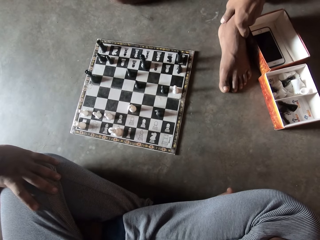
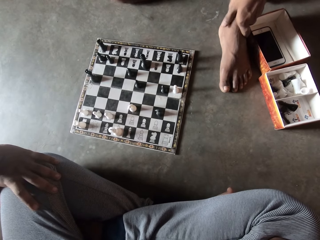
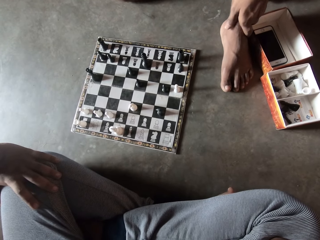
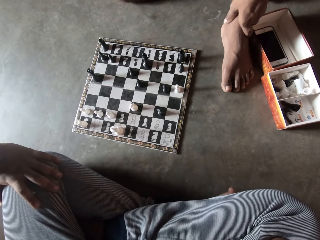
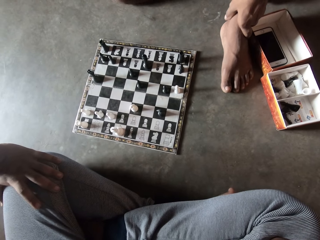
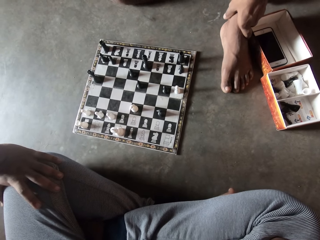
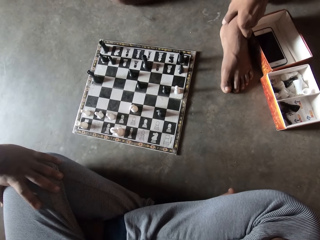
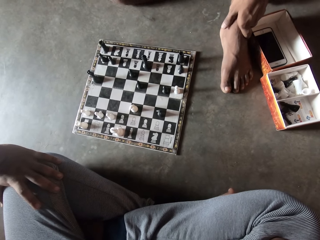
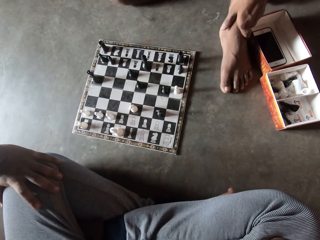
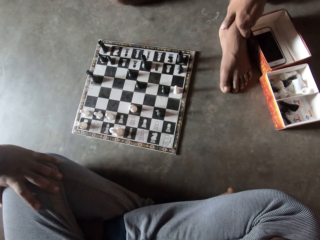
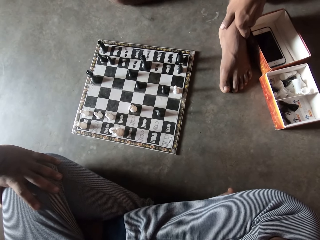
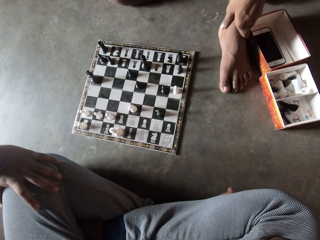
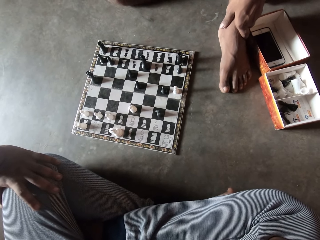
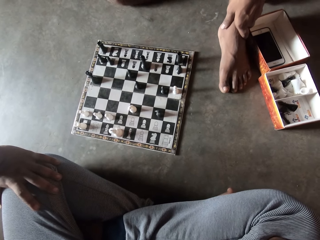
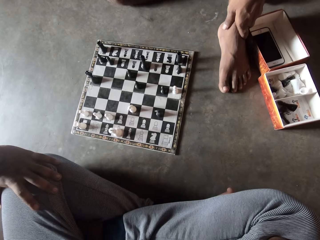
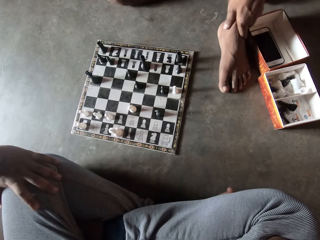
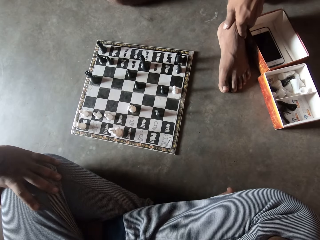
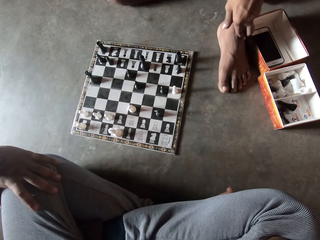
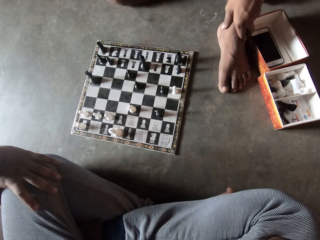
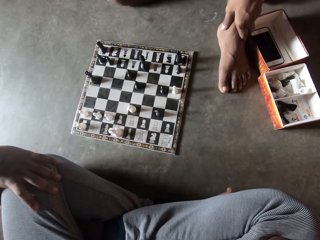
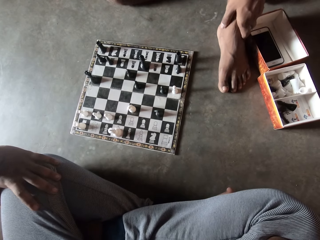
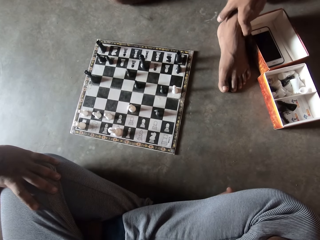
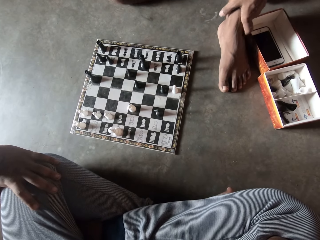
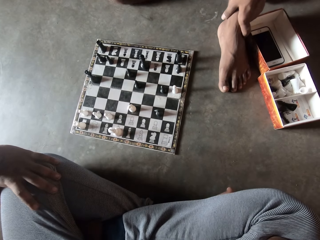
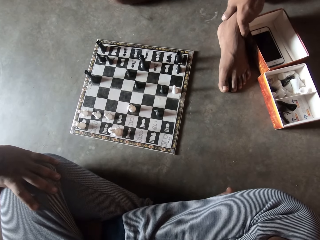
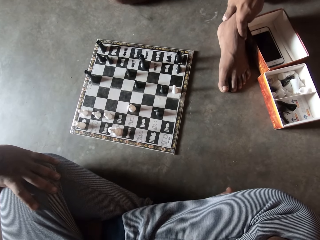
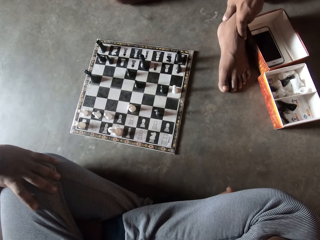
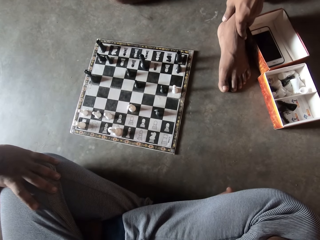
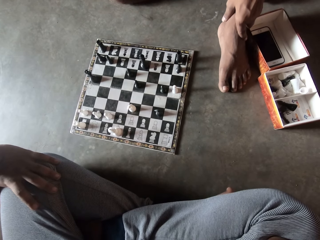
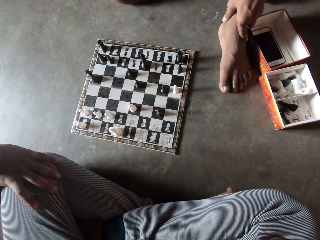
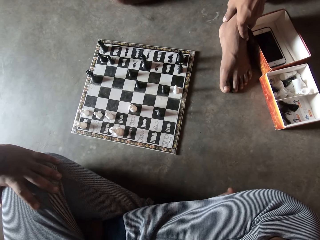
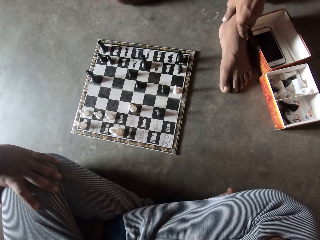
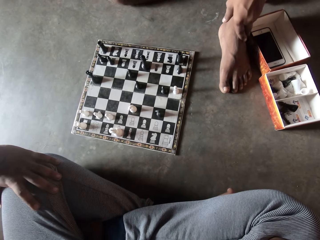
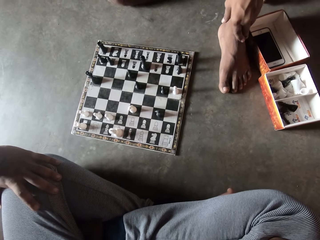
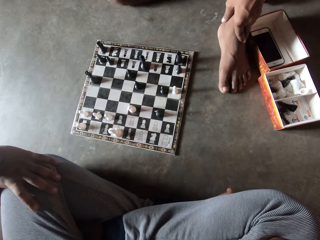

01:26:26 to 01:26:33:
The camera wearer looks at the chessboard.

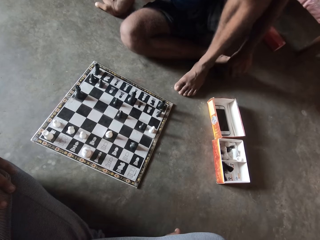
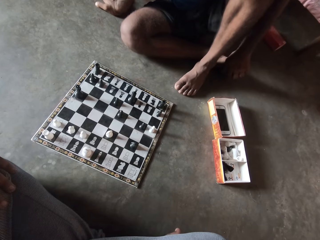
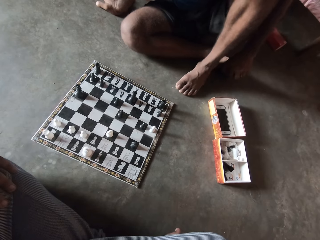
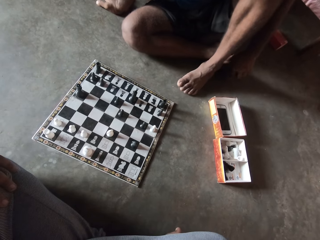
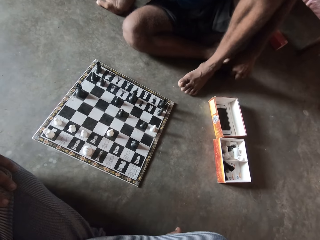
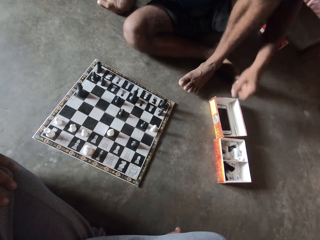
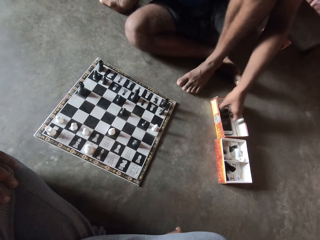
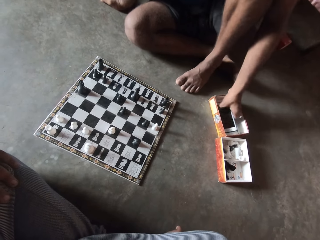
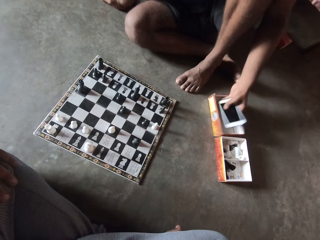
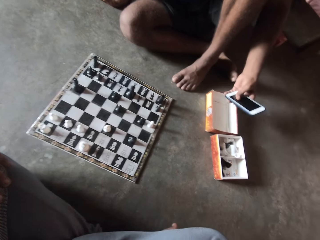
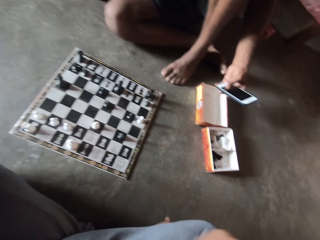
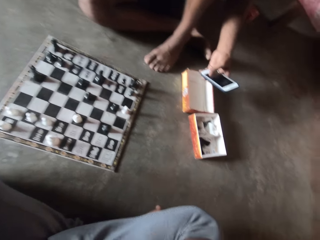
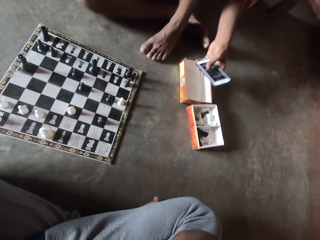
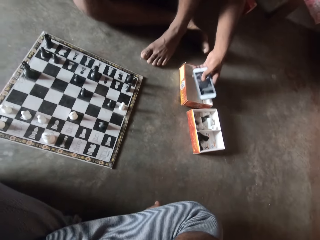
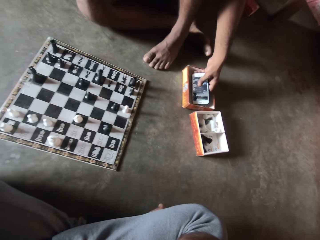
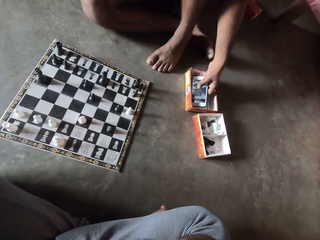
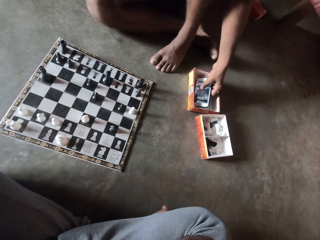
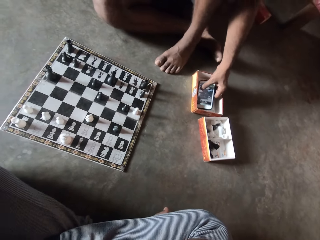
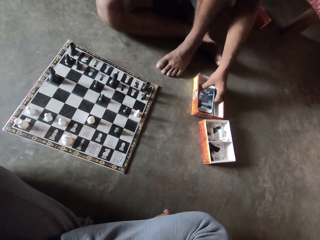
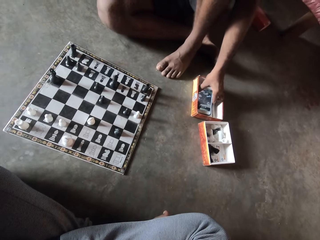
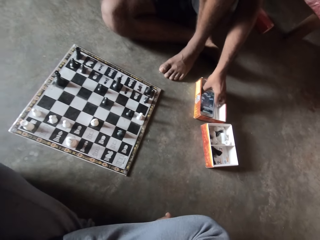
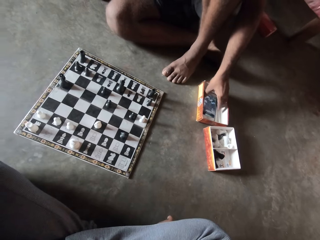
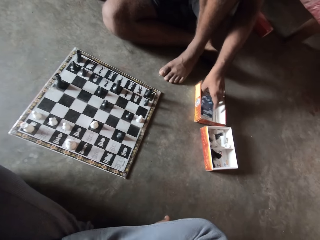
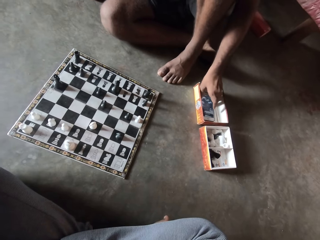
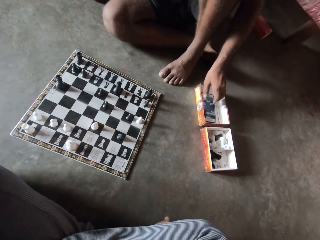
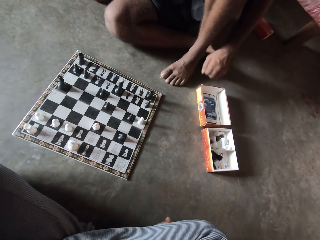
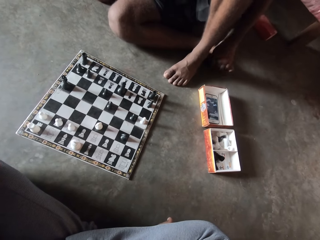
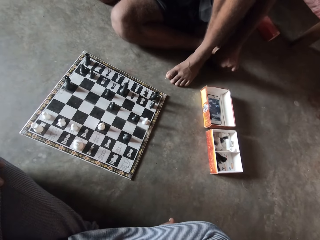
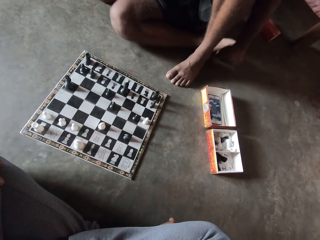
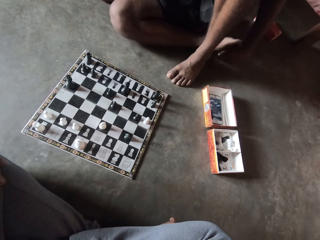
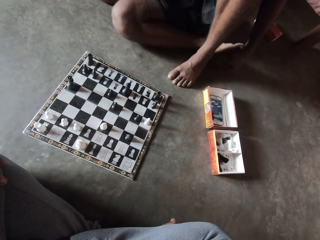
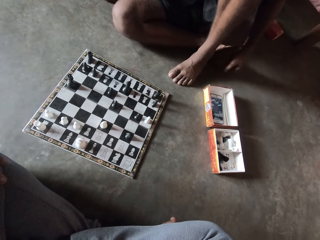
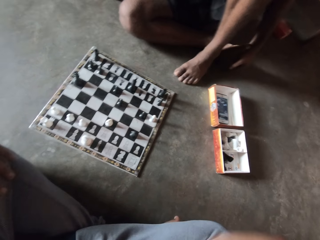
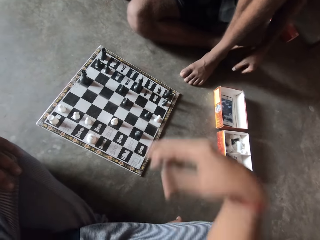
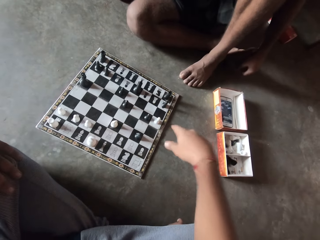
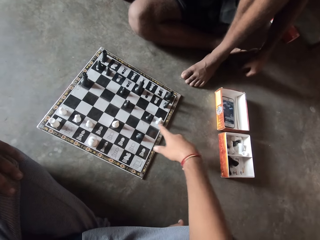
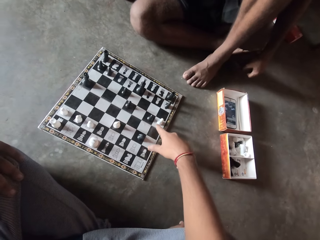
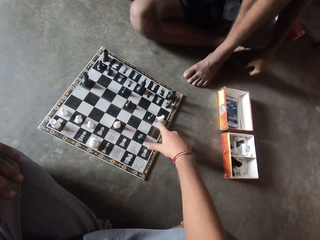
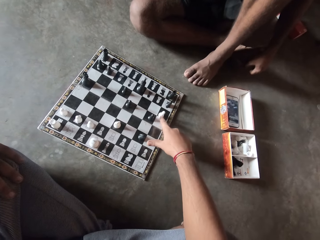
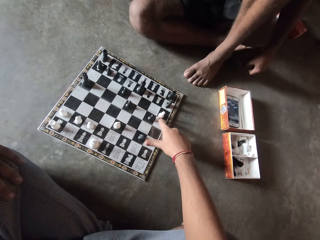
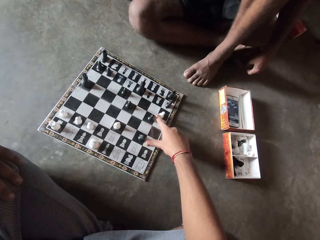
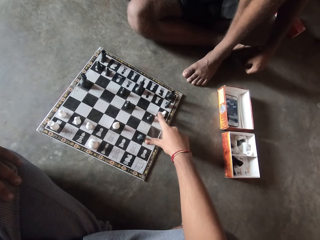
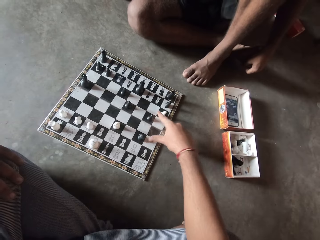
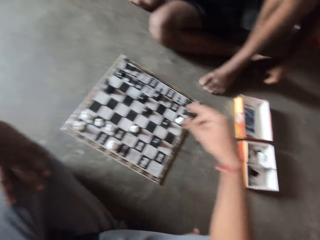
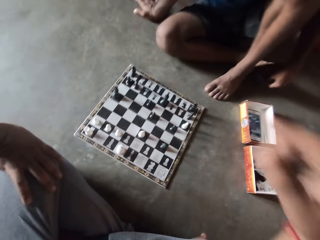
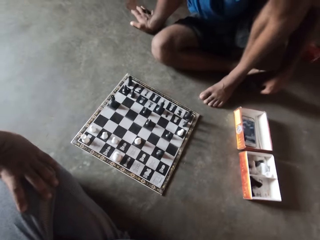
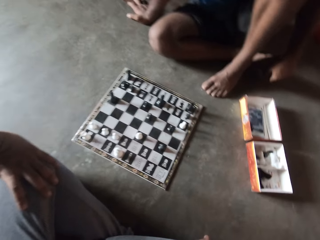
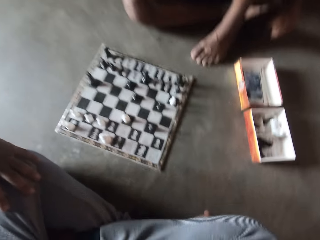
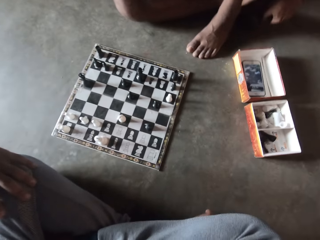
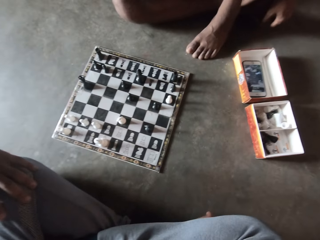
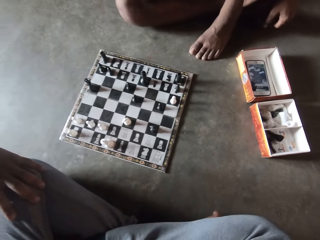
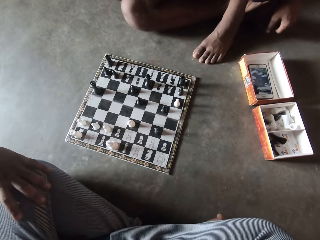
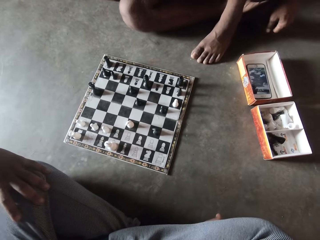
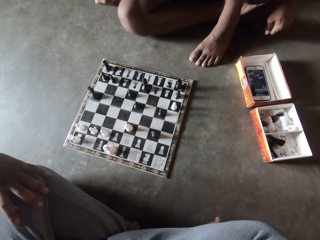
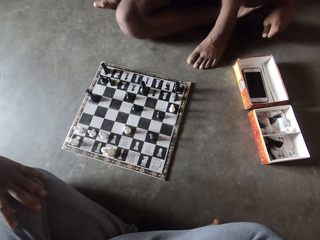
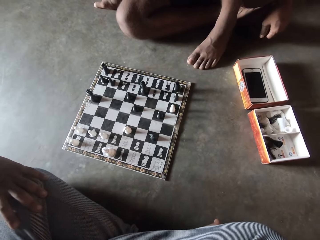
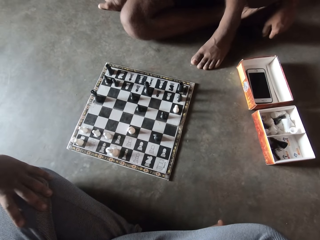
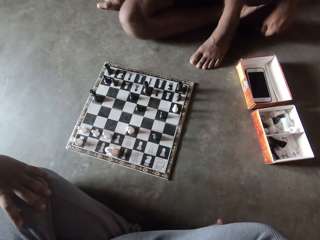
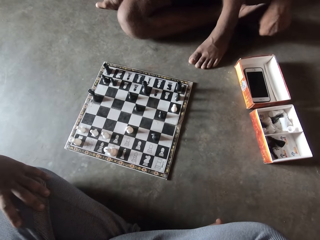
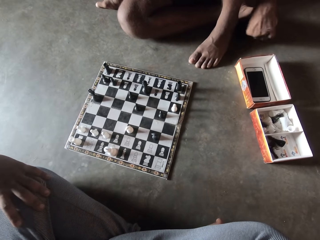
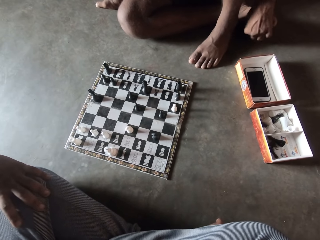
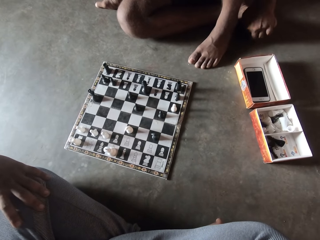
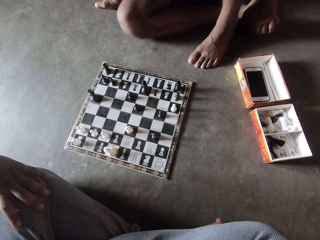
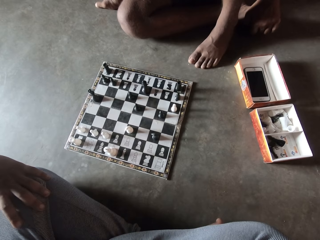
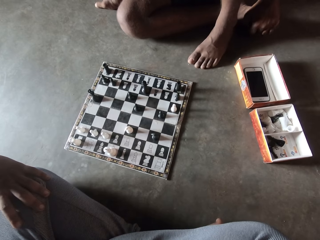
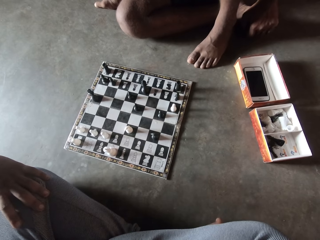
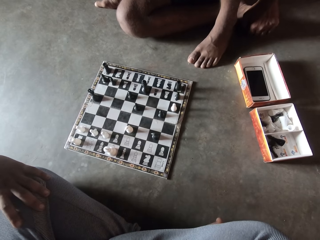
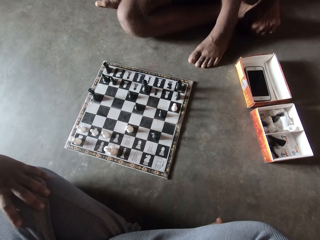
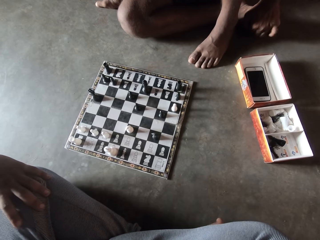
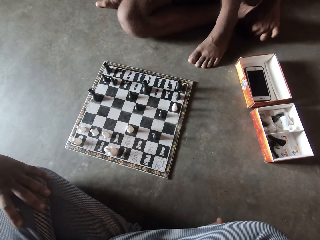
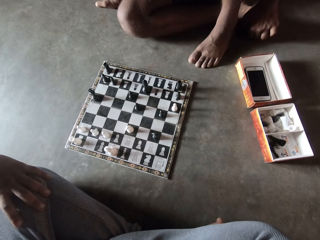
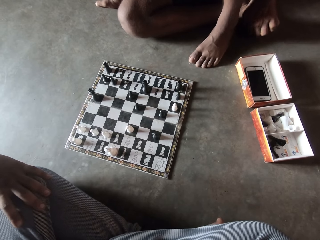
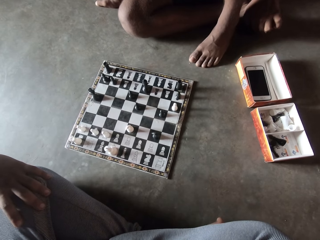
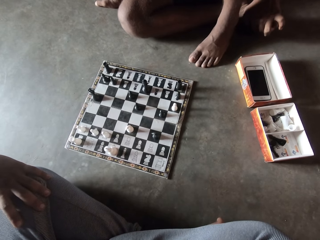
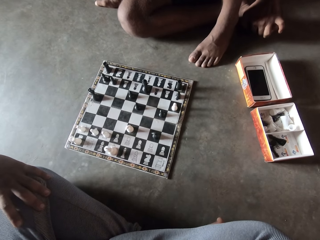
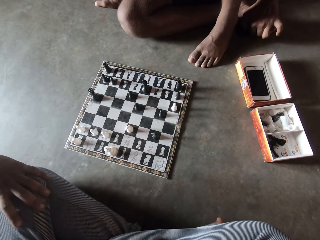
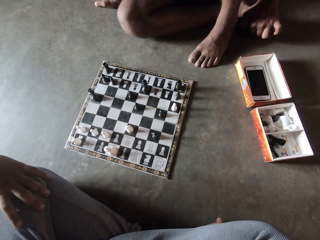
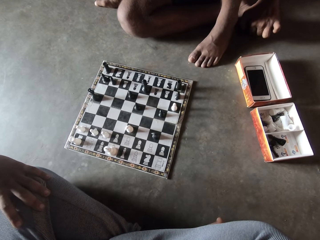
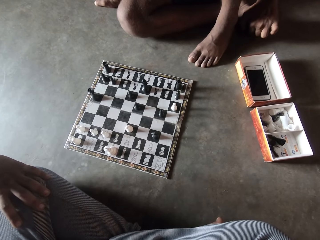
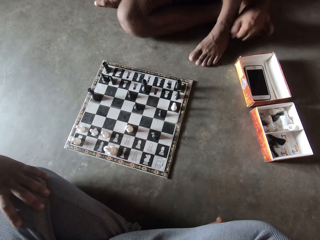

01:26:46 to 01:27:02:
A man picks up a phone from the box. The man presses the phone in the carton on the floor. The man puts the phone in the box. The man adjusts the chess piece on the chessboard. The camera wearer moves the pawn on the chessboard. They look at the chessboard.
